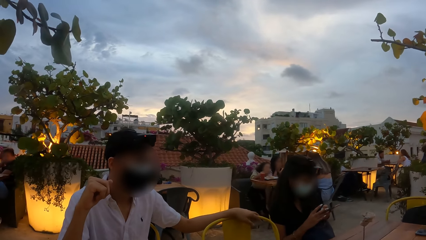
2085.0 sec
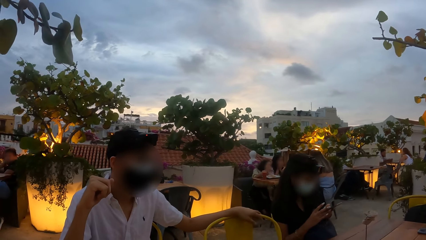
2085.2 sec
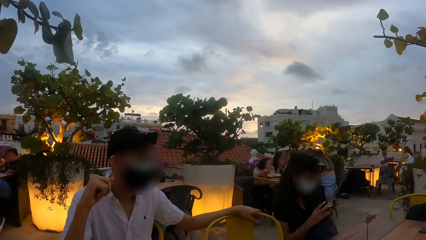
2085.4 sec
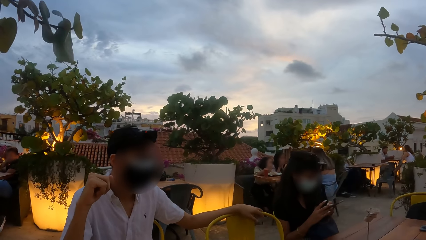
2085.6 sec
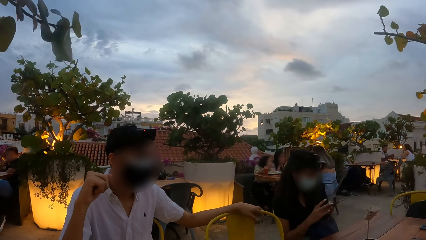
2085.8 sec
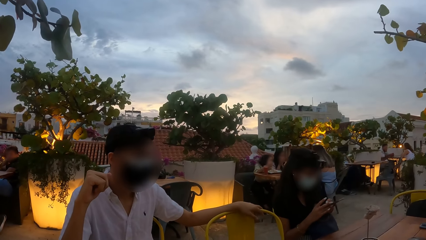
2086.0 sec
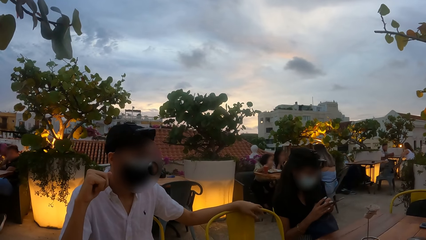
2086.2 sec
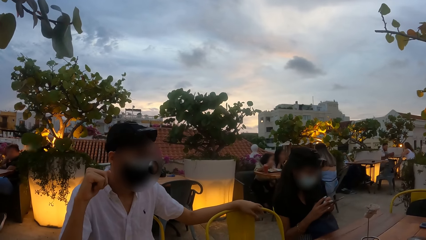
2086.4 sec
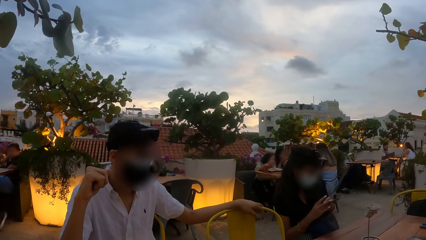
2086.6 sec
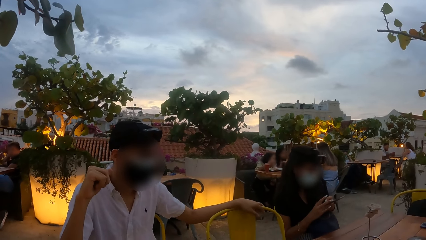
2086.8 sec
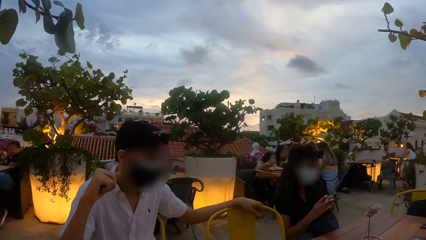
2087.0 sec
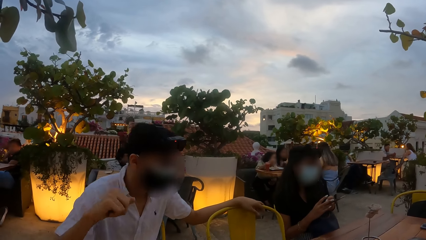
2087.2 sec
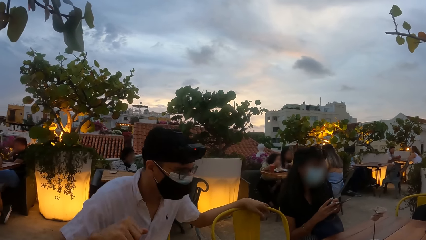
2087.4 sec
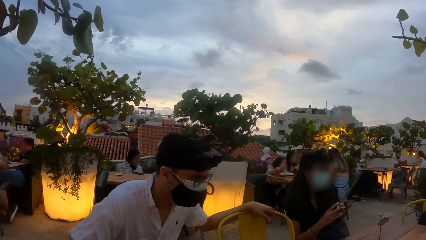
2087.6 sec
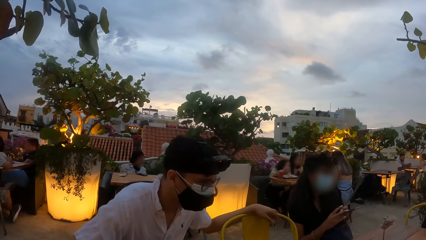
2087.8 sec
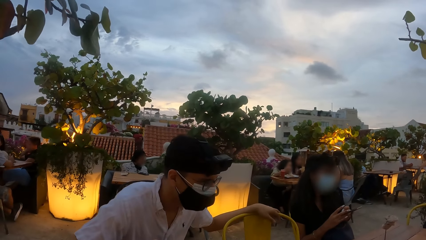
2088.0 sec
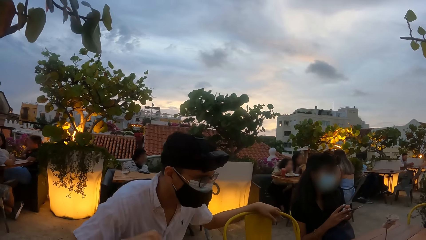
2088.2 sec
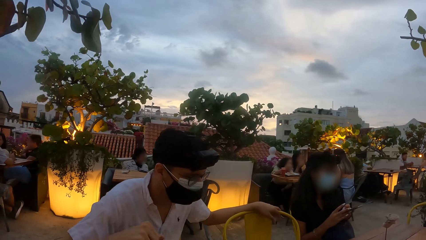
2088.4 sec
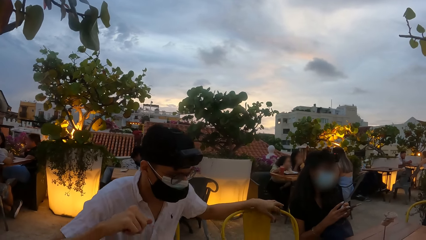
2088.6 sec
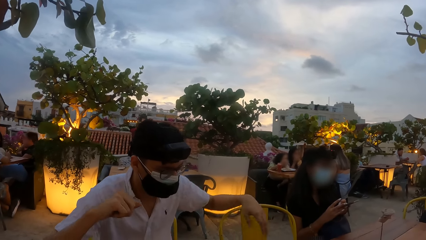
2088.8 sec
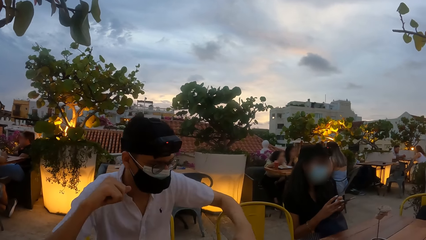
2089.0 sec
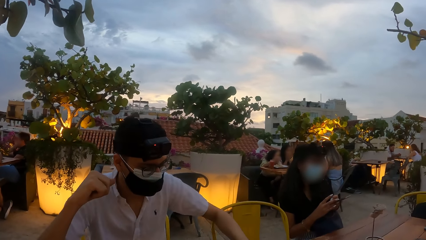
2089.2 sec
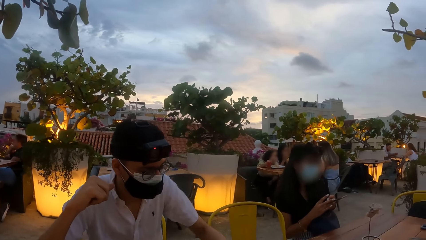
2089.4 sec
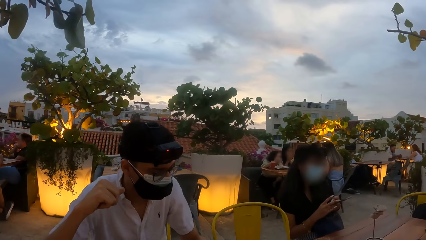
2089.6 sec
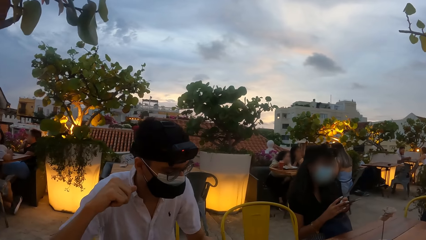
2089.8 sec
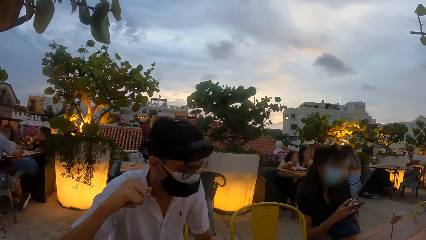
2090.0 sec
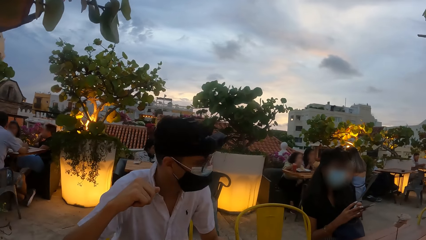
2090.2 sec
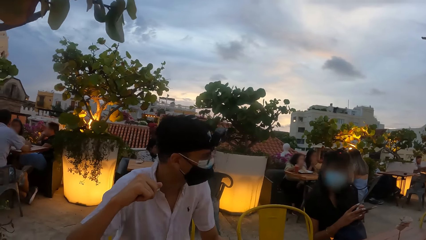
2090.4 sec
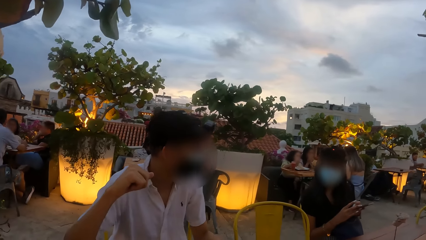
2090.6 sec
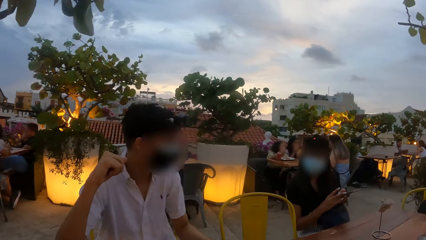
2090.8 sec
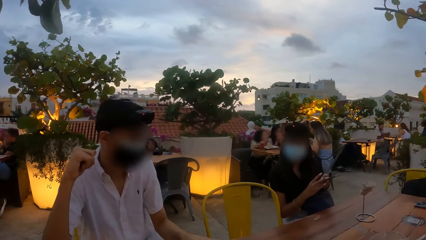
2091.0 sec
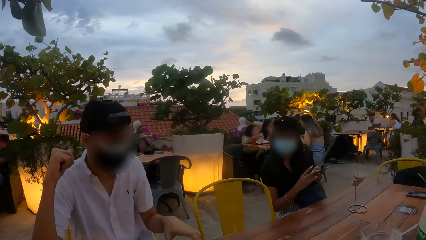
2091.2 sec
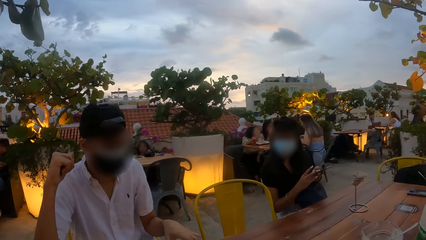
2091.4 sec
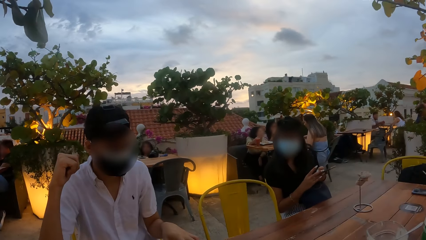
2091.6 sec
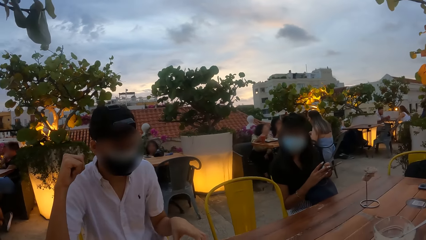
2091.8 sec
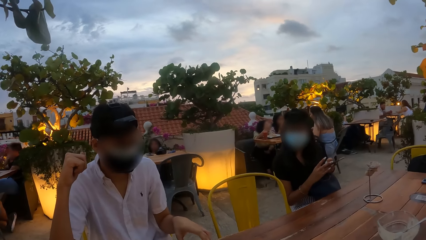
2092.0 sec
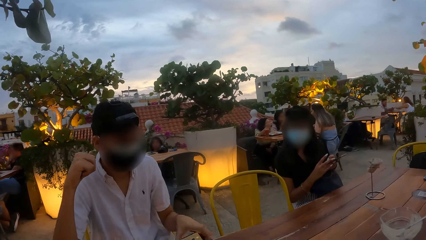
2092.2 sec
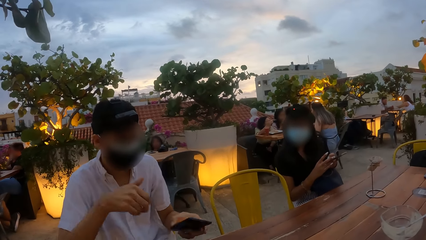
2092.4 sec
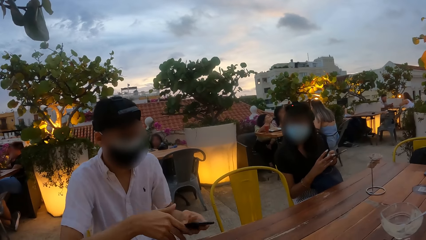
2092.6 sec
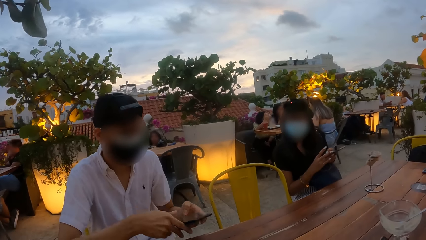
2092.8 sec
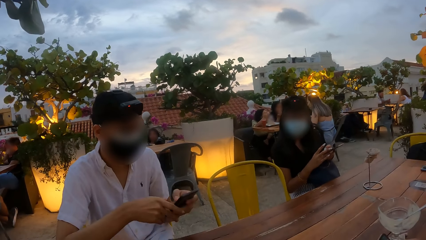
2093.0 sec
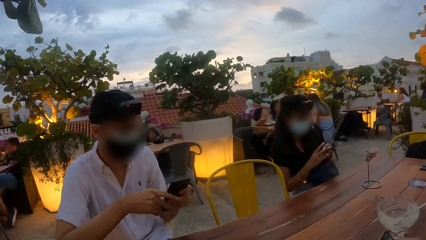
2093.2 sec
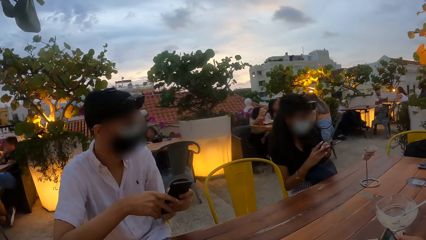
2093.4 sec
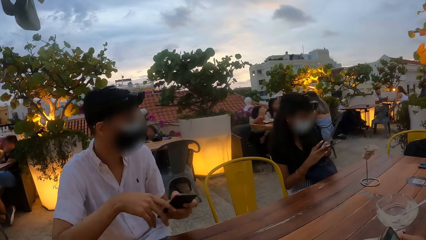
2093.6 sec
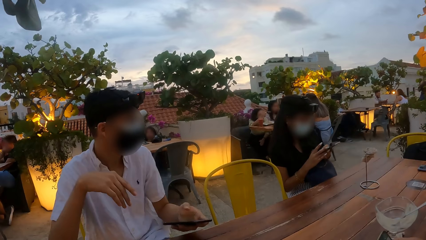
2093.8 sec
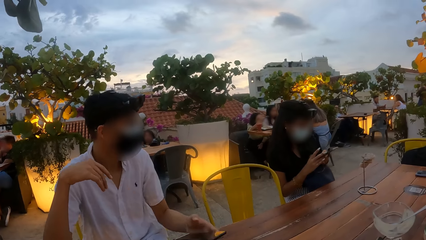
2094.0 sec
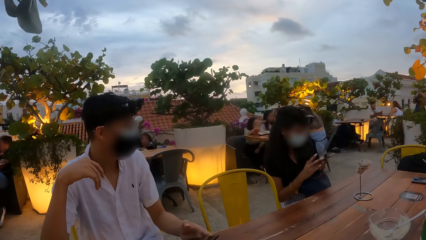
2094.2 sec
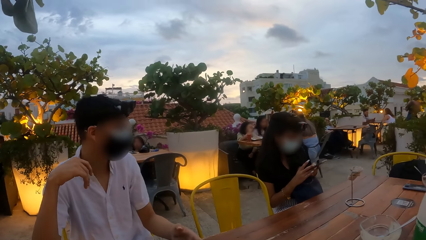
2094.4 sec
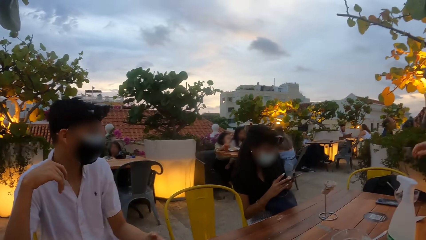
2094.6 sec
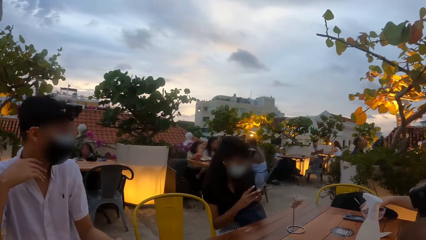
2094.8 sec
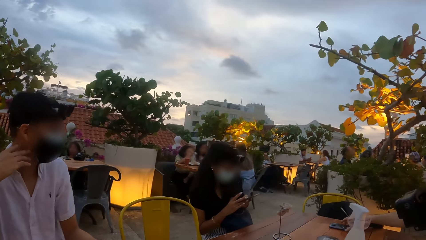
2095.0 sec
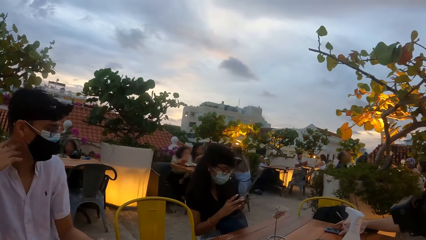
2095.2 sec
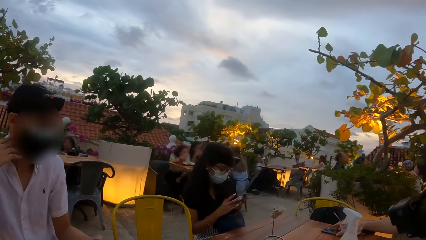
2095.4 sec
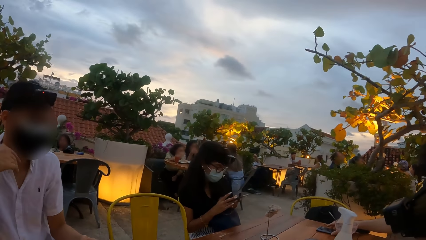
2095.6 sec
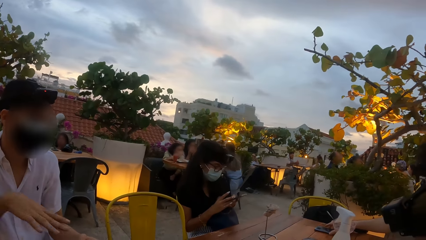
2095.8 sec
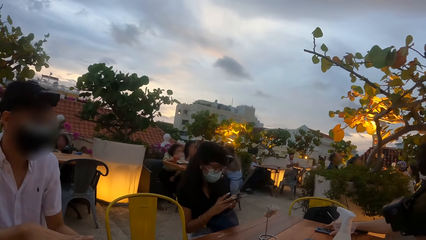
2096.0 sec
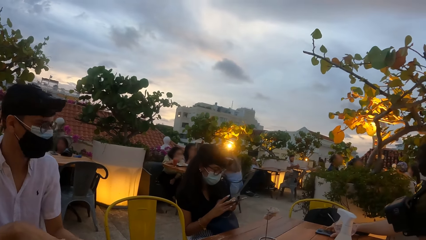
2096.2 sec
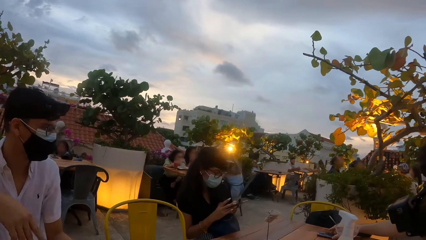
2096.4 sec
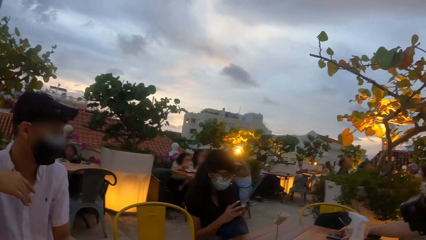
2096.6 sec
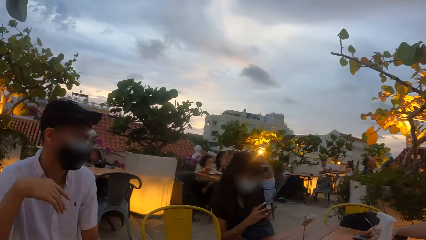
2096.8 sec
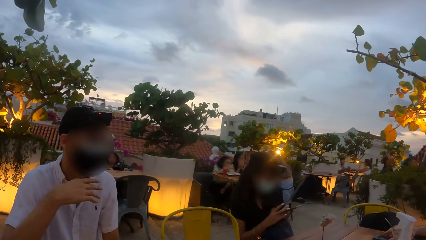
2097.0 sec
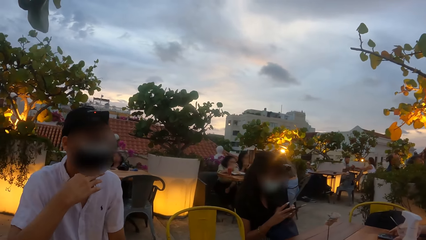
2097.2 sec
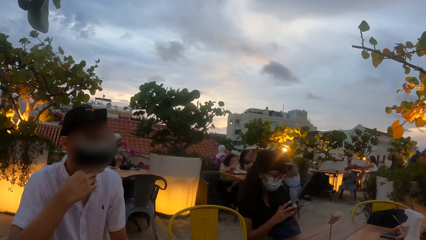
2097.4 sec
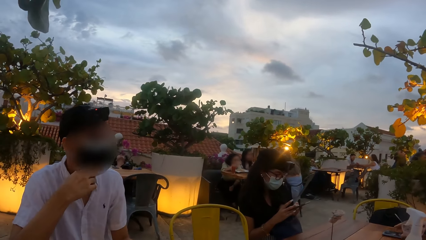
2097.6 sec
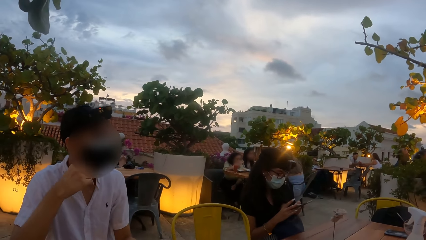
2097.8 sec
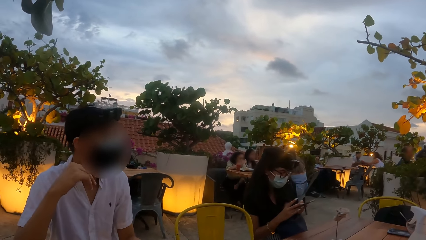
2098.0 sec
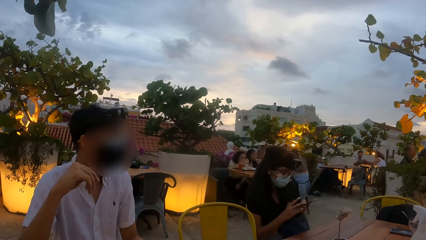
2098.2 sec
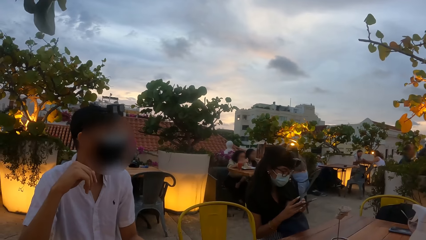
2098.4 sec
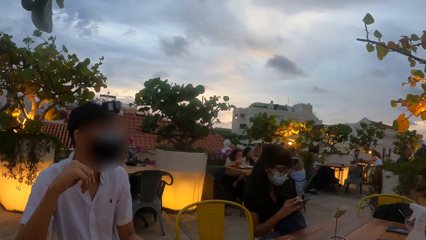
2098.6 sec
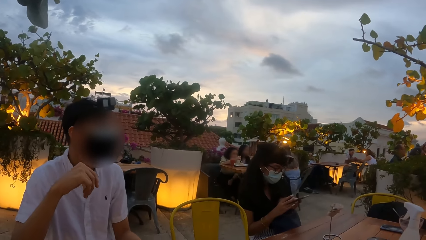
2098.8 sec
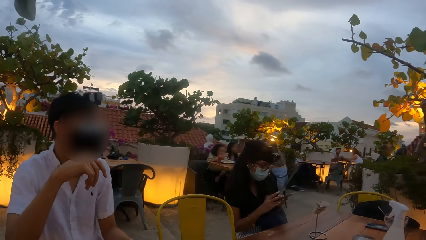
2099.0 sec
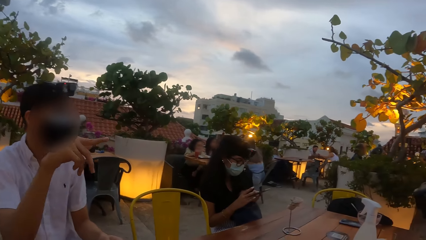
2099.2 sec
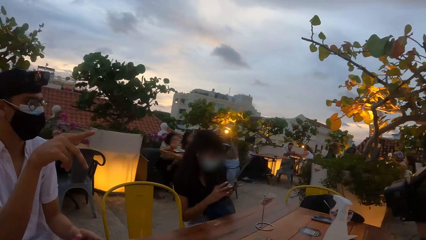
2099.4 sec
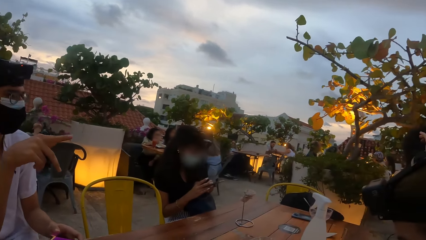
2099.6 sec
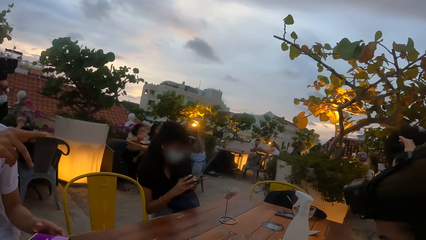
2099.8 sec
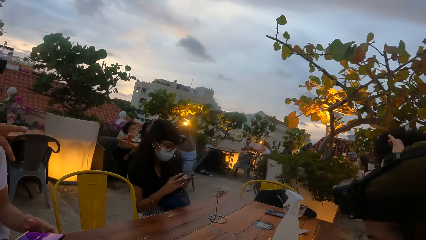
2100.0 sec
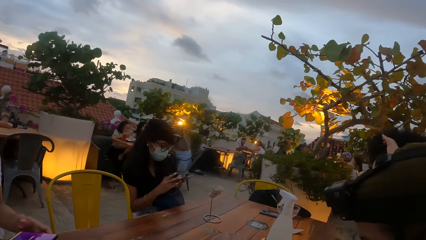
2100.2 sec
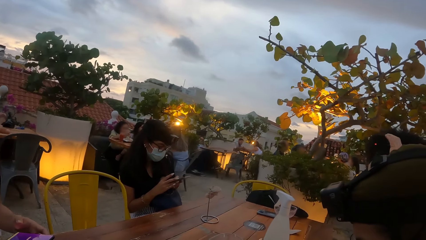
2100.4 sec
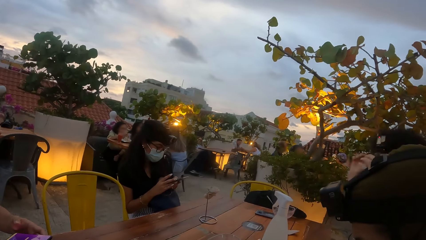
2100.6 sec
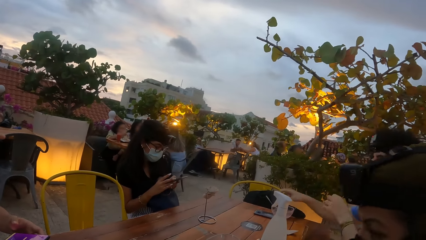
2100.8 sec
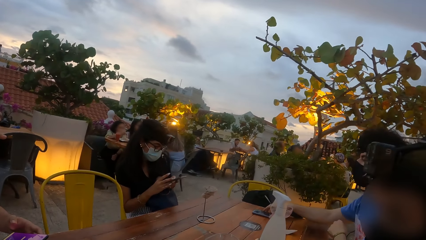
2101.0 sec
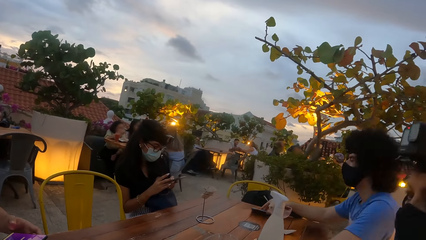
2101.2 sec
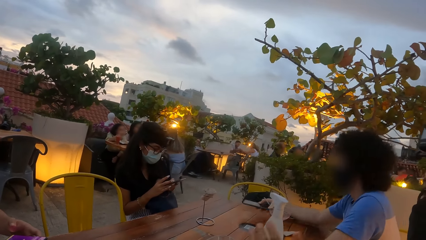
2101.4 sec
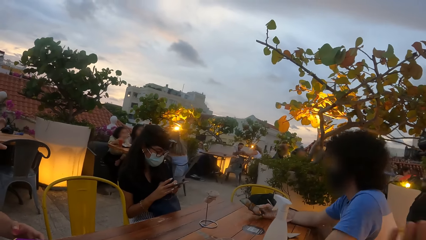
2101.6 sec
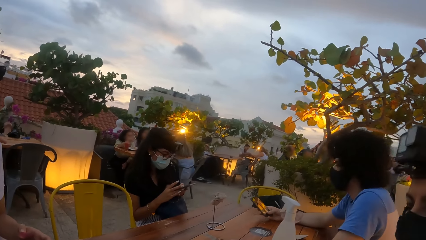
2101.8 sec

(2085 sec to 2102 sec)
The camera wearer looks at a man. The man removes his left hand from the chair. The man touches the phone on the table with his left hand. The man picks up the phone from the table with his left hand. The man holds the phone with his hands. The man looks at his phone. Another man touches a phone on the table with his right hand. The camera wearer looks around a place. The first man touches his chin. The first man points away and gesticulates with his right hand. The other man touches his hair with his left hand. The other man picks up the phone from the table with his right hand.
